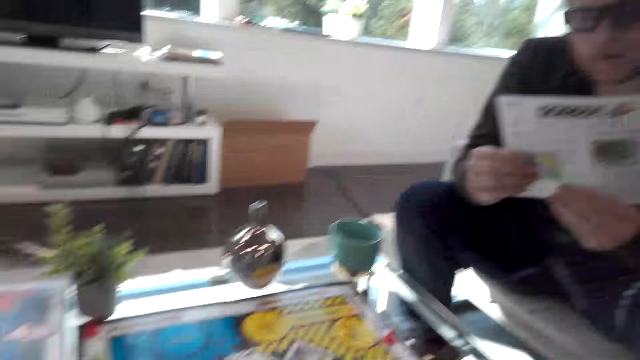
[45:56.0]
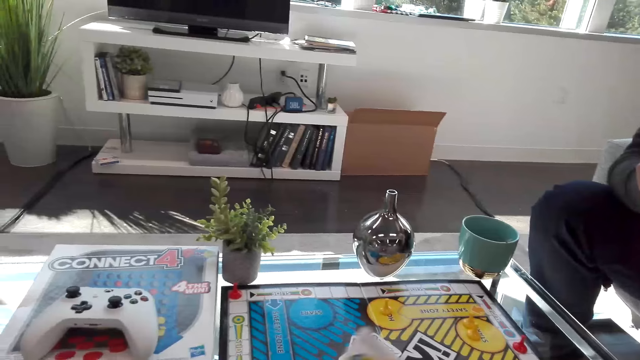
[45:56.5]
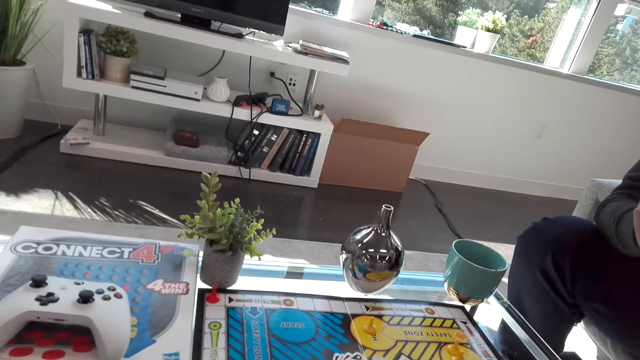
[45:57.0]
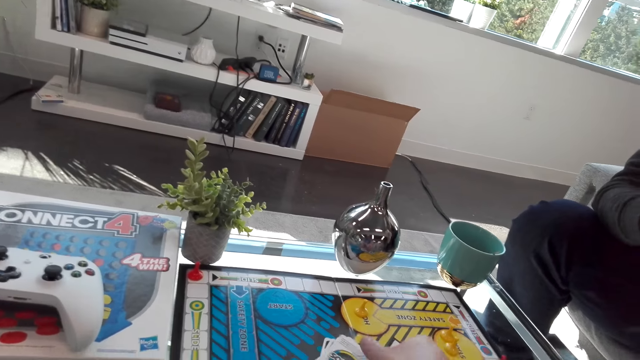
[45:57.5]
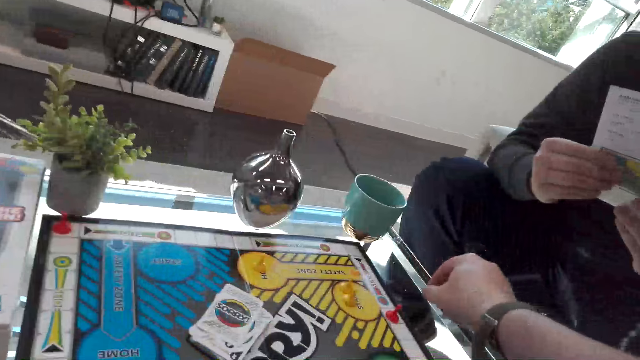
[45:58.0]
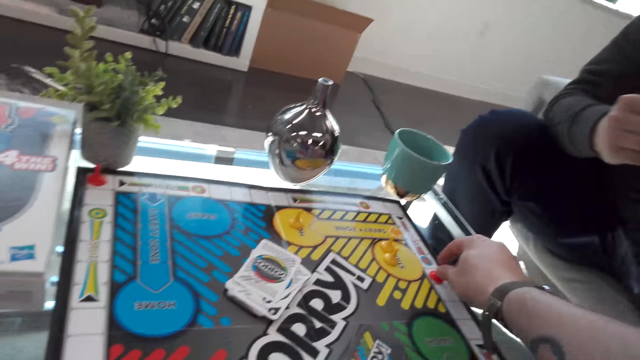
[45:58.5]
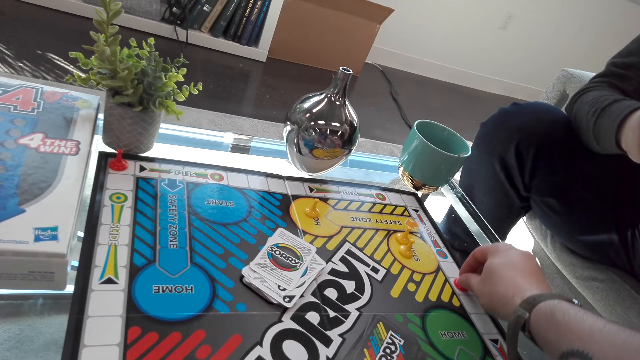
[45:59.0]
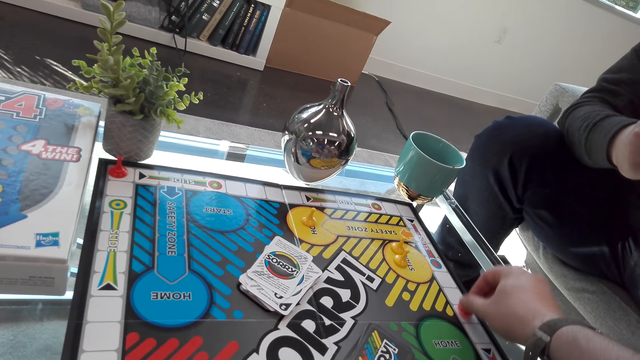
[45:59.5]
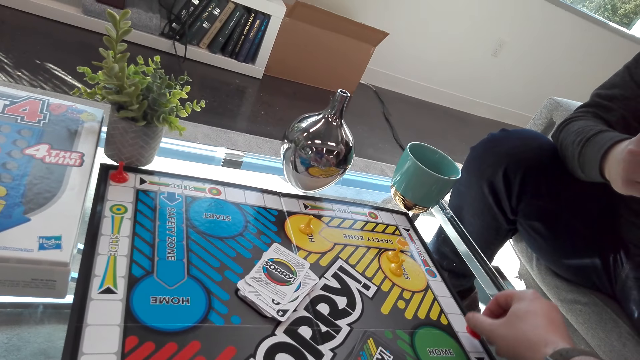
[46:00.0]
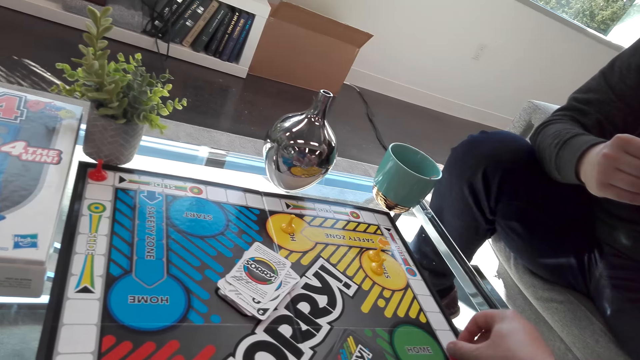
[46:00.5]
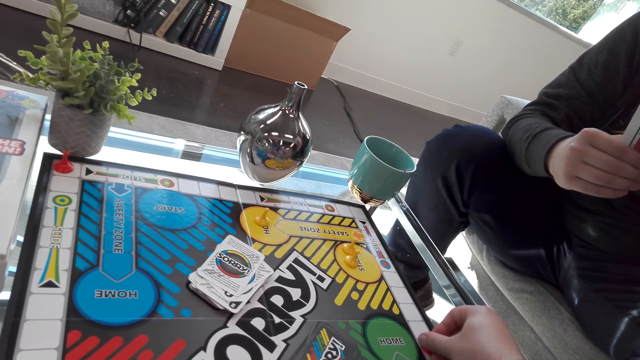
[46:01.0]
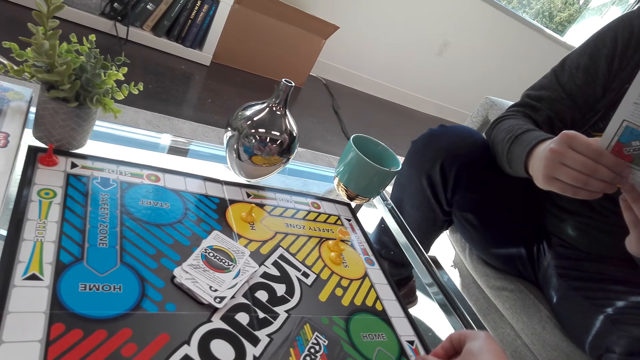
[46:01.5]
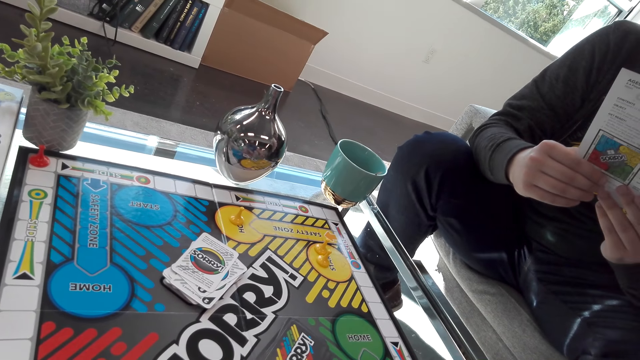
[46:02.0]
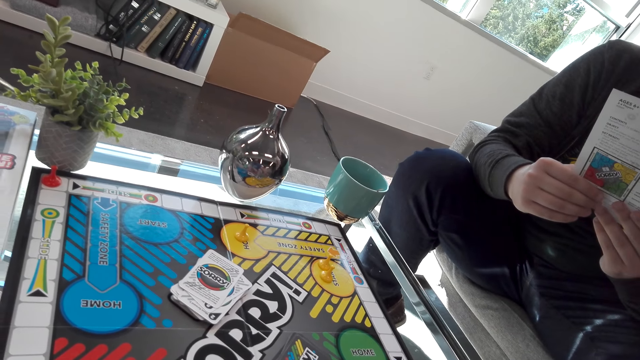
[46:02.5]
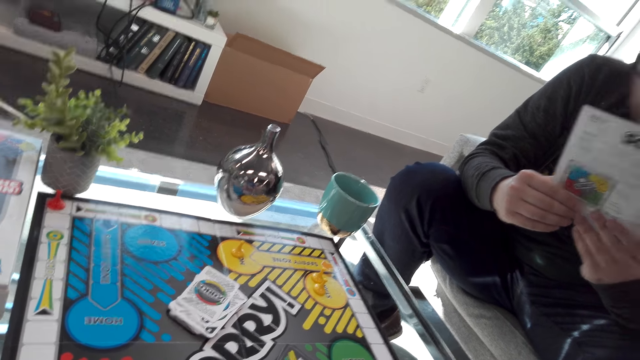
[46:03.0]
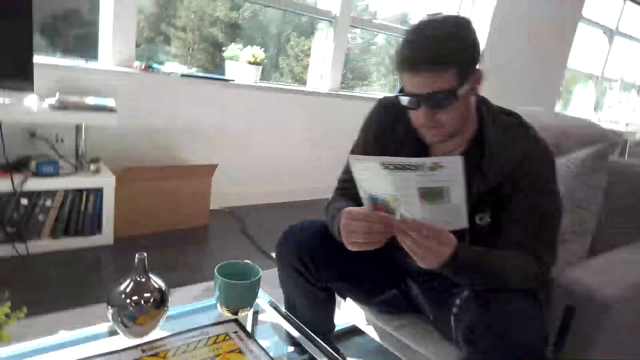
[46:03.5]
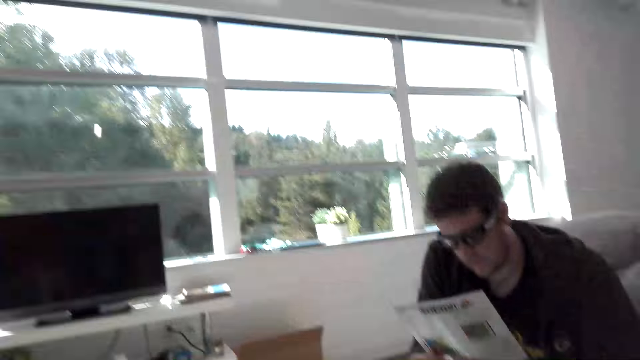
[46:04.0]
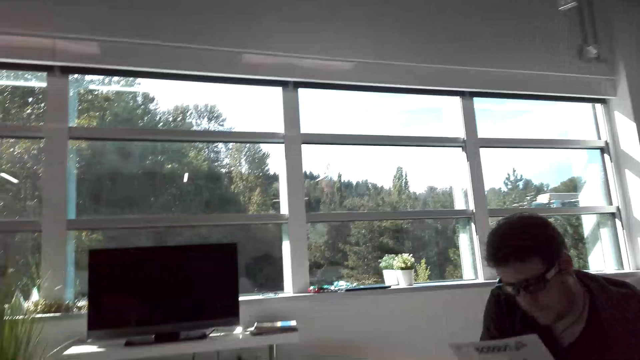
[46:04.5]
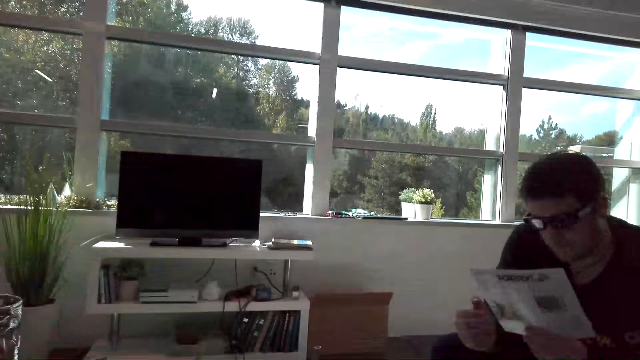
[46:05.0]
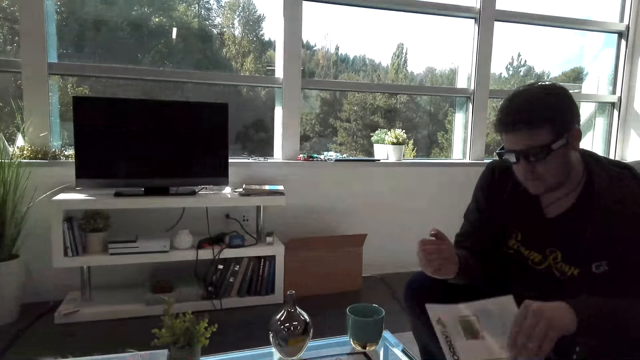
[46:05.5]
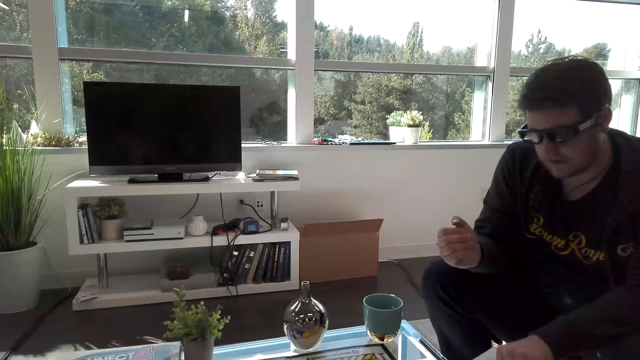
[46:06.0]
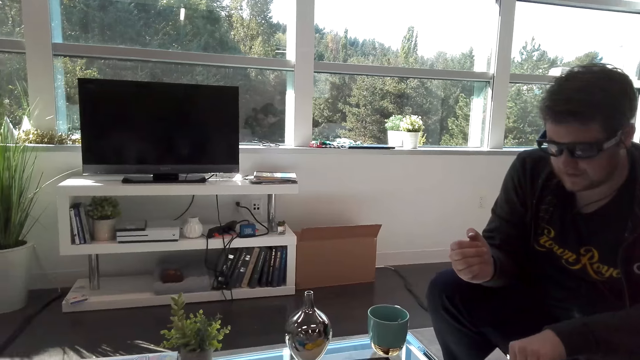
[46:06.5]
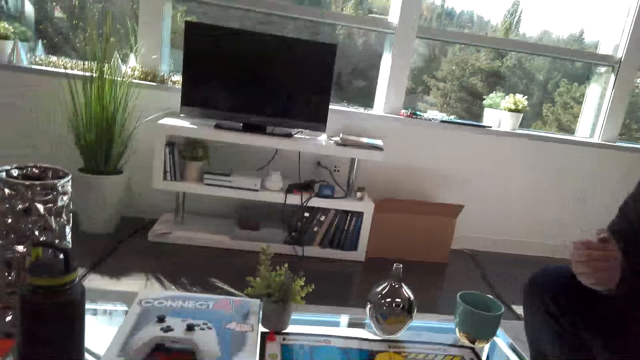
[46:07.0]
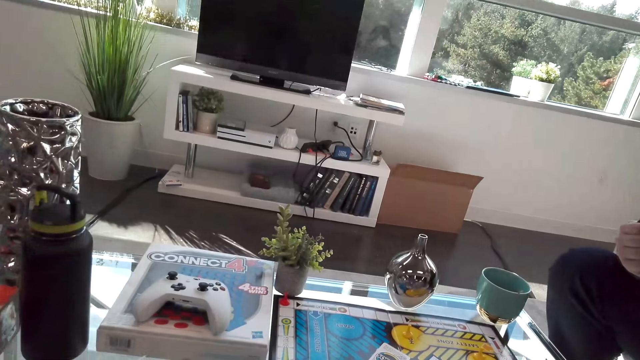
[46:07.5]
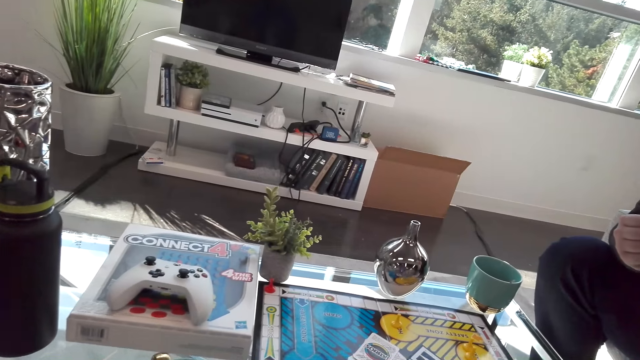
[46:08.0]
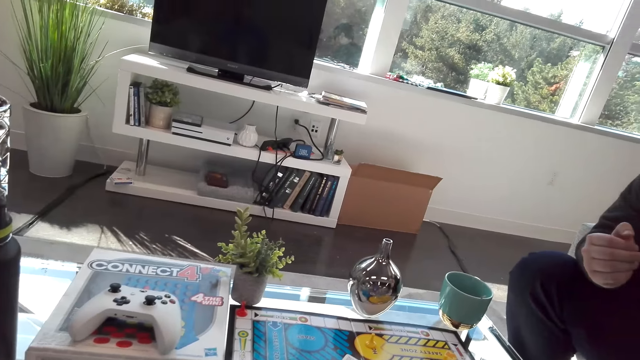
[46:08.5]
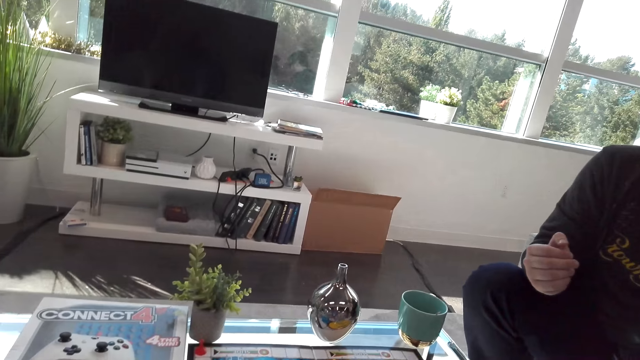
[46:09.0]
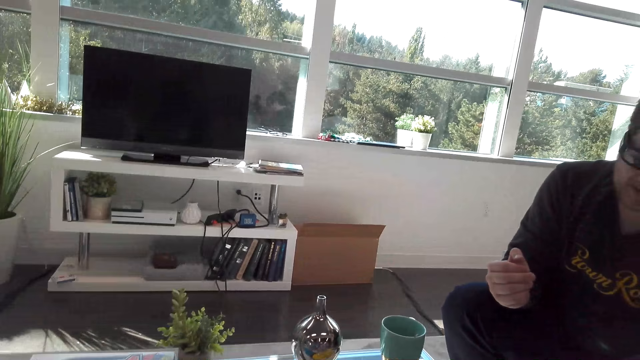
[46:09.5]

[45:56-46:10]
The person reads the piece of paper. The camera wearer plays the sorry board game. They pick a chase piece. The person interacts with a man. The person puts the paper on the table.

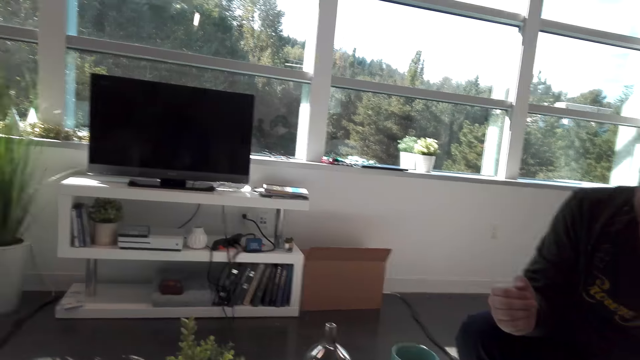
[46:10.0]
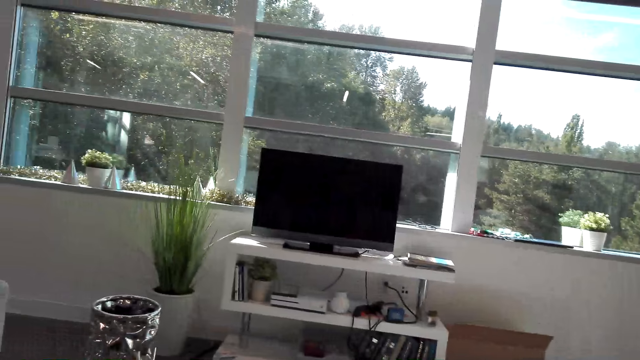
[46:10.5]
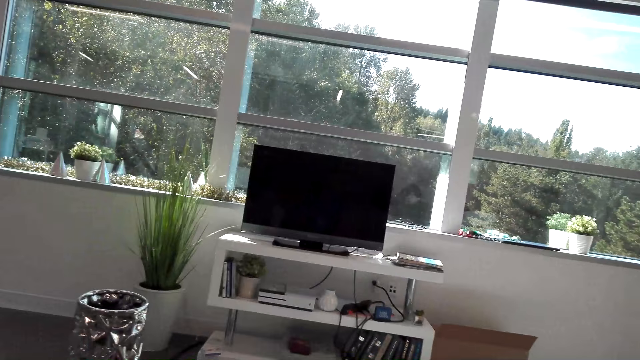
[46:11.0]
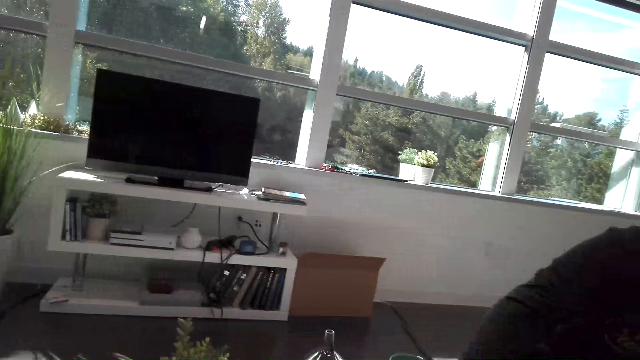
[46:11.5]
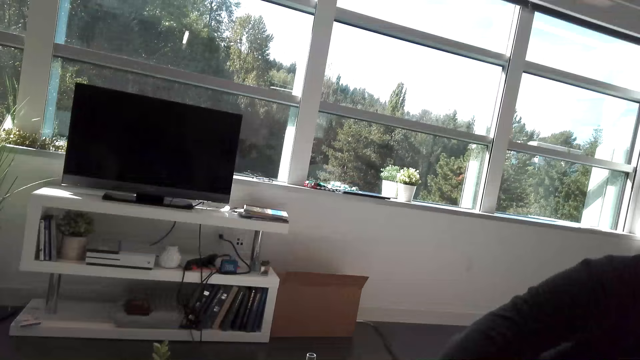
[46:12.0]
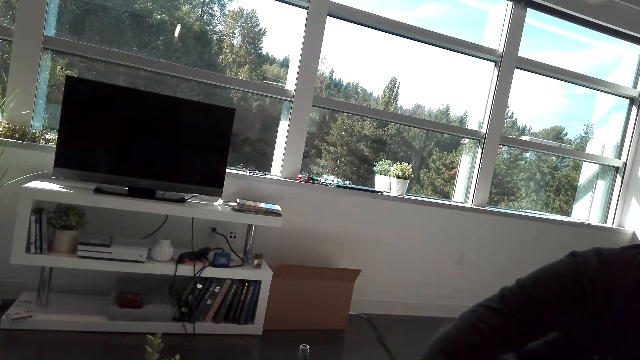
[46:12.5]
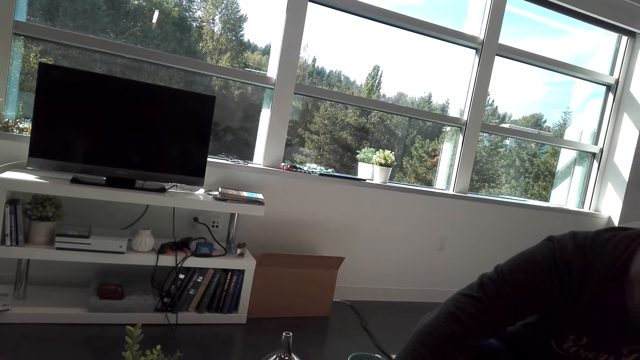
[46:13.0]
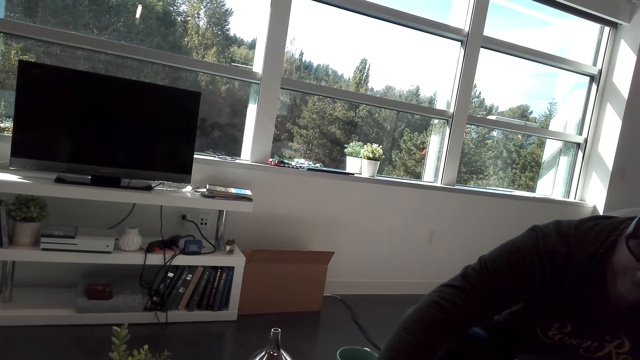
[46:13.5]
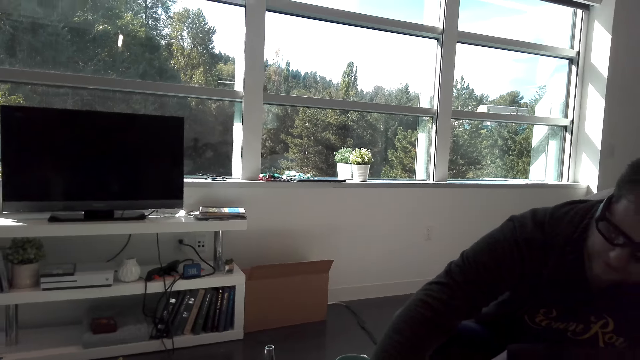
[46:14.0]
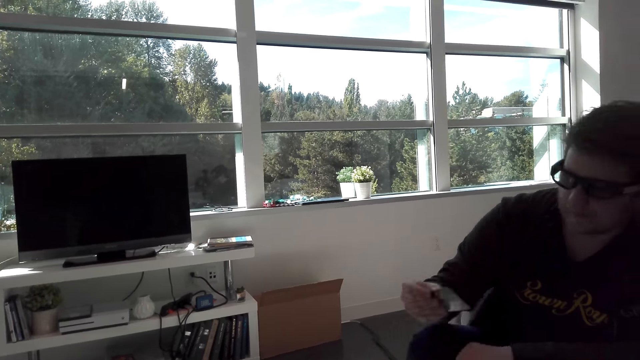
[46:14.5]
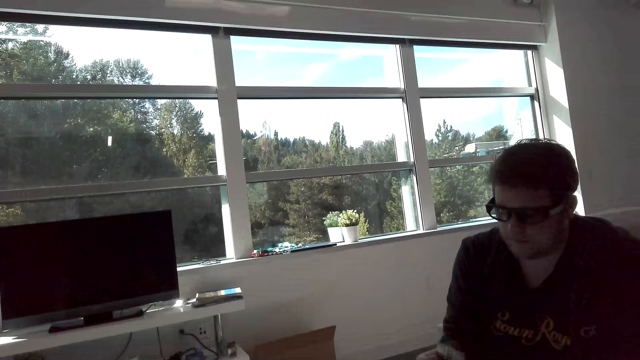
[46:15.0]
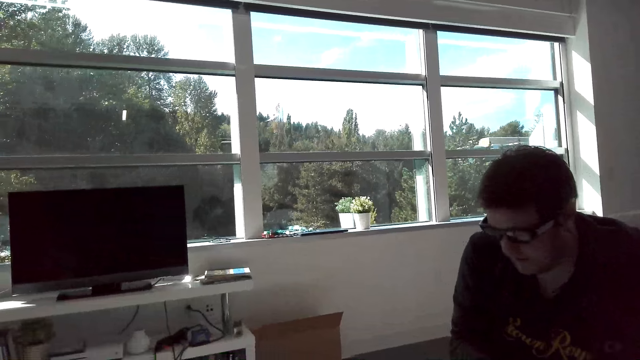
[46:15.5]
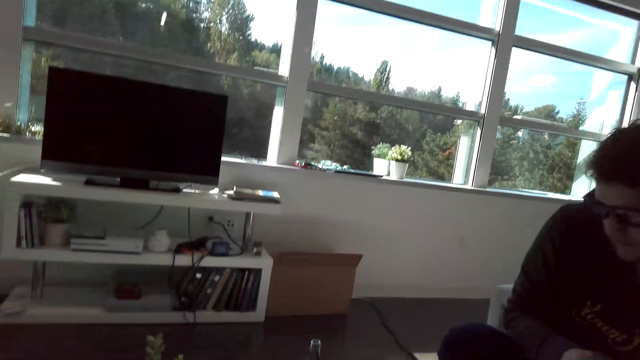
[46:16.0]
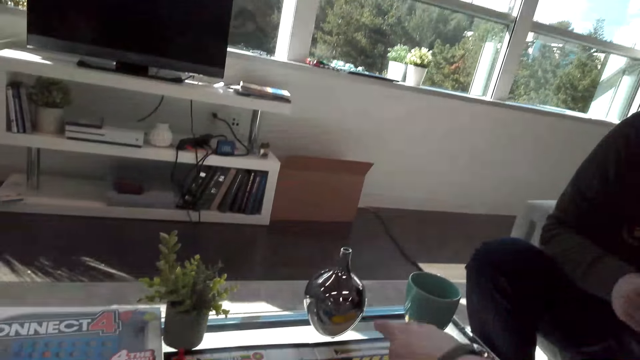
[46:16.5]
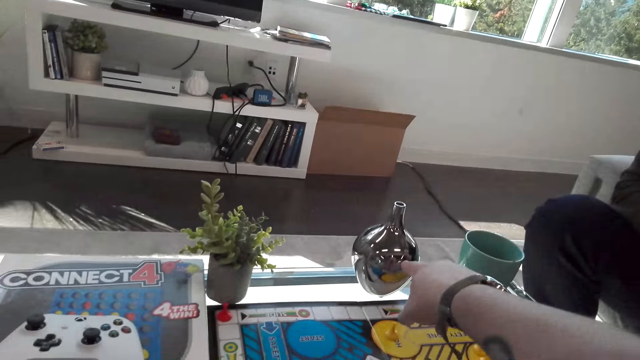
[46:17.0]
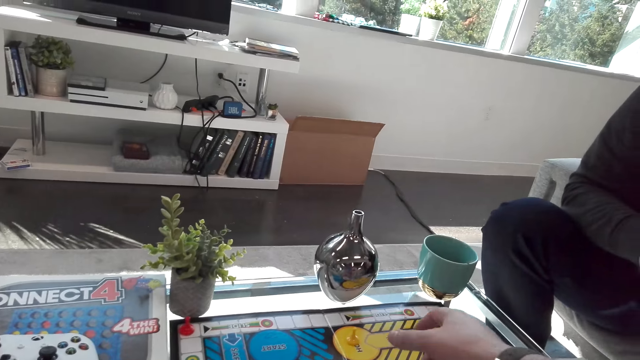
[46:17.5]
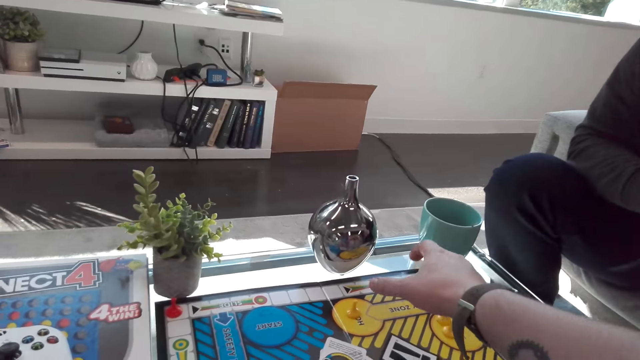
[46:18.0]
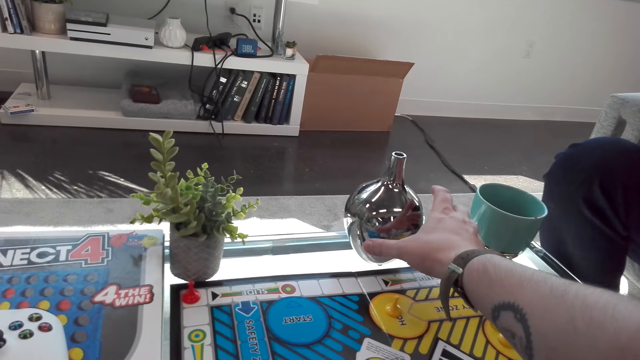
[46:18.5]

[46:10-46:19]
A man picks a card. The camera wearer picks a vase on the table. They point at a décor on the table.
